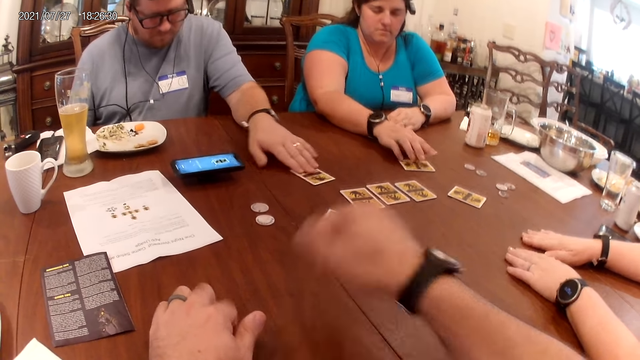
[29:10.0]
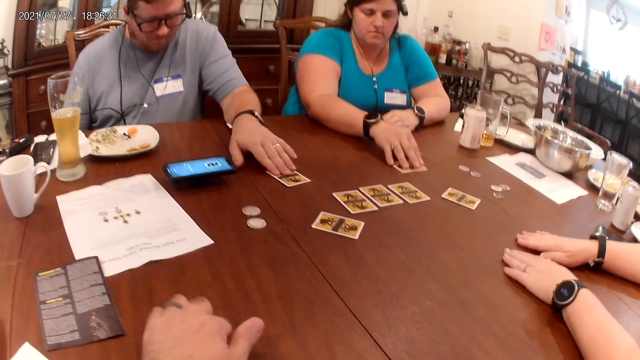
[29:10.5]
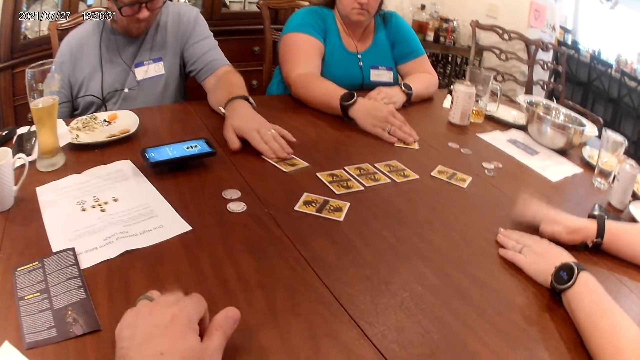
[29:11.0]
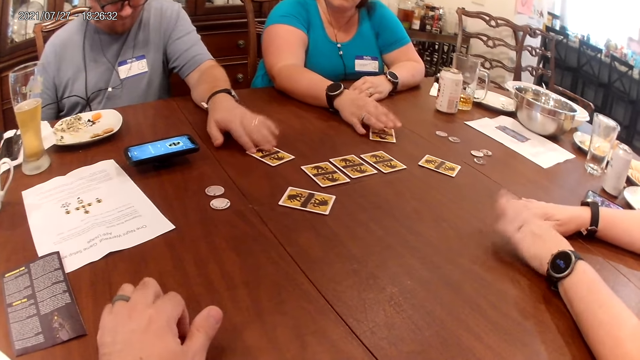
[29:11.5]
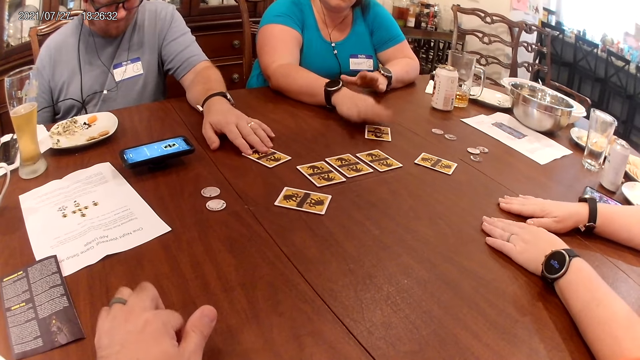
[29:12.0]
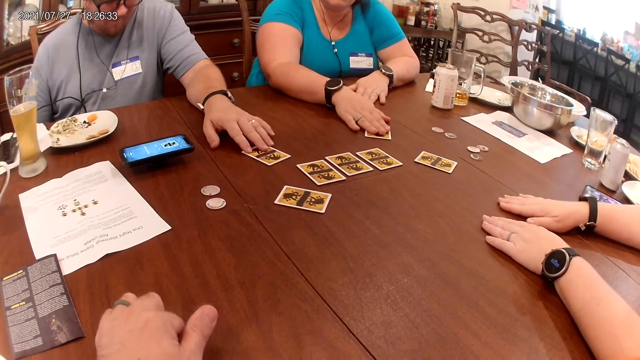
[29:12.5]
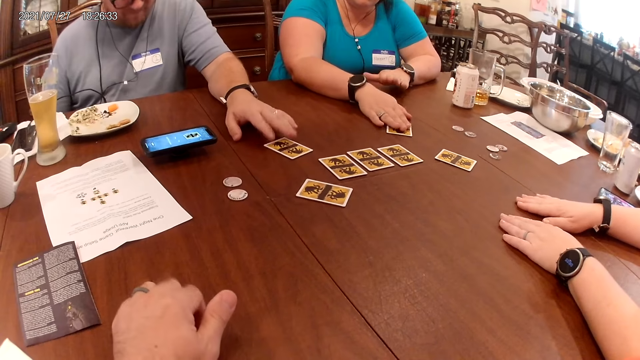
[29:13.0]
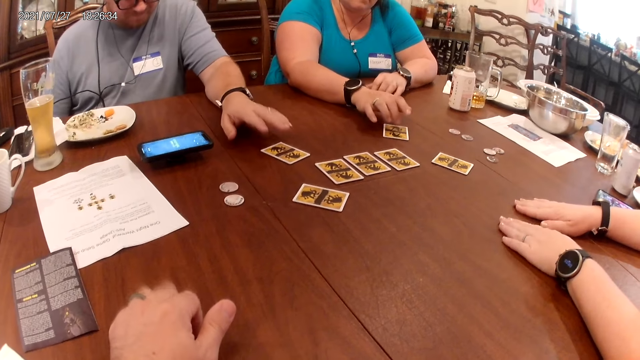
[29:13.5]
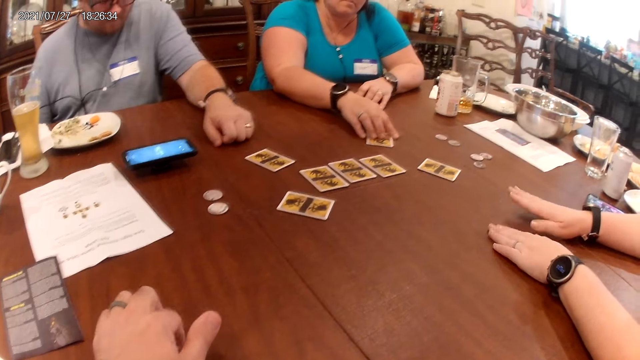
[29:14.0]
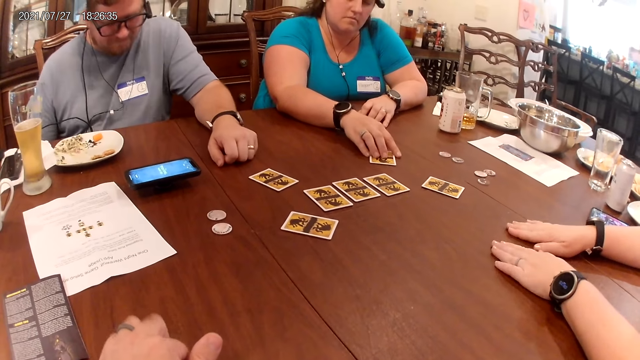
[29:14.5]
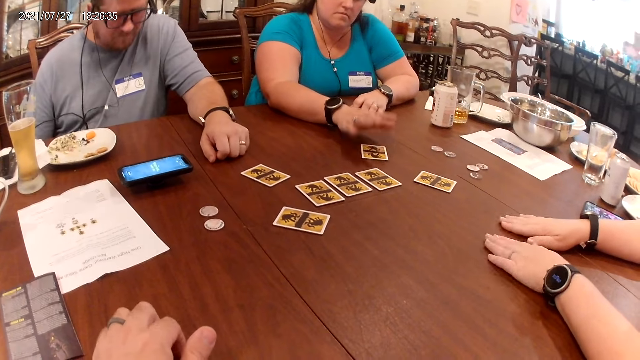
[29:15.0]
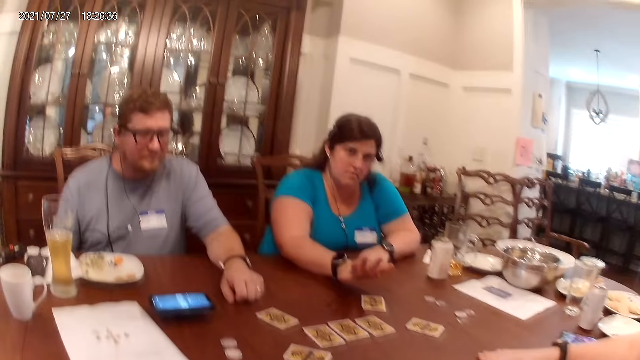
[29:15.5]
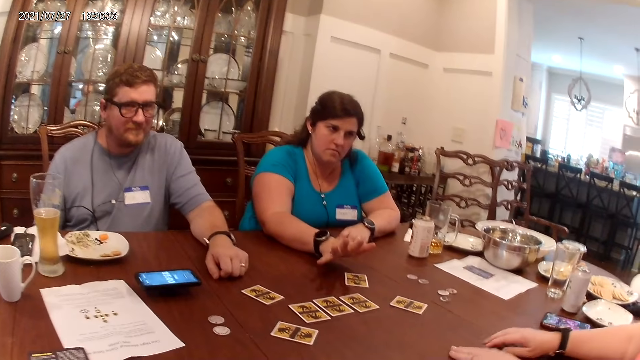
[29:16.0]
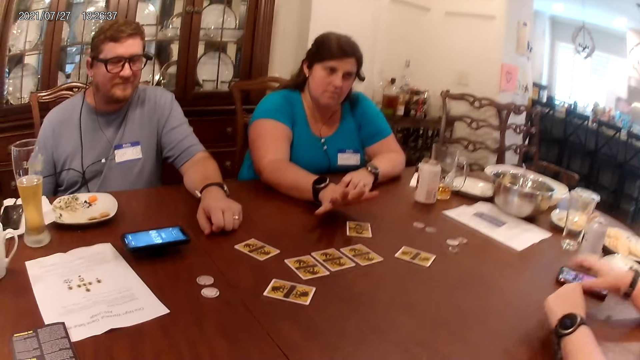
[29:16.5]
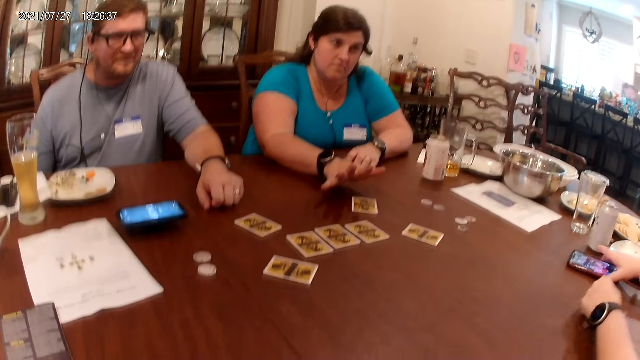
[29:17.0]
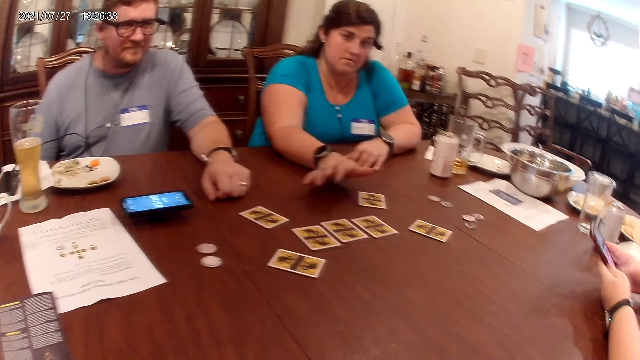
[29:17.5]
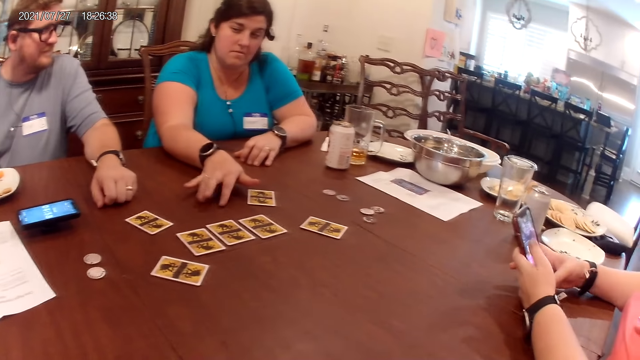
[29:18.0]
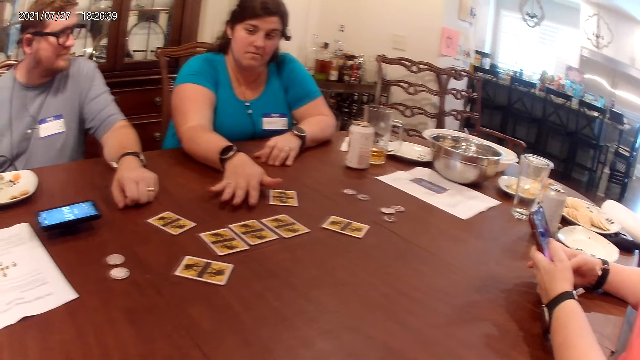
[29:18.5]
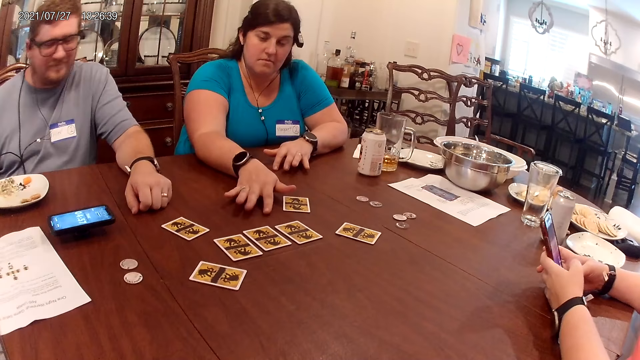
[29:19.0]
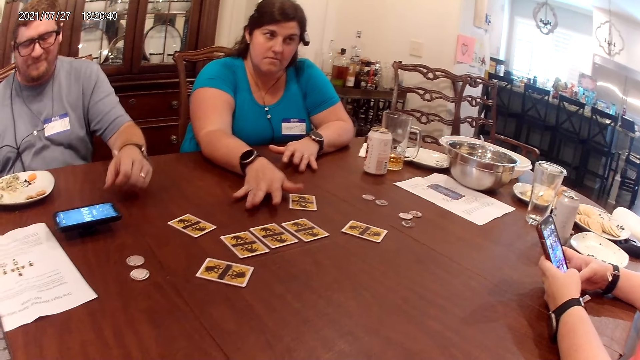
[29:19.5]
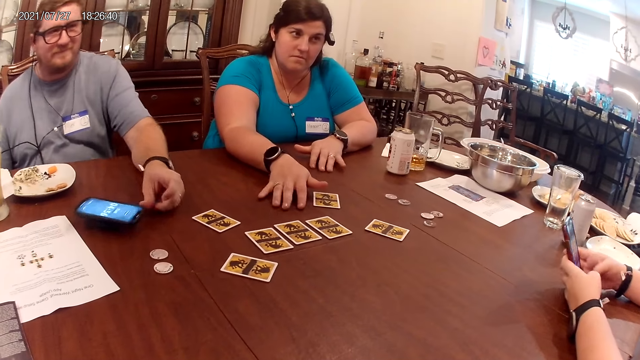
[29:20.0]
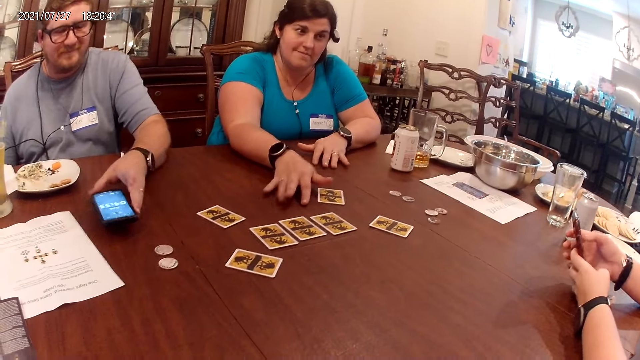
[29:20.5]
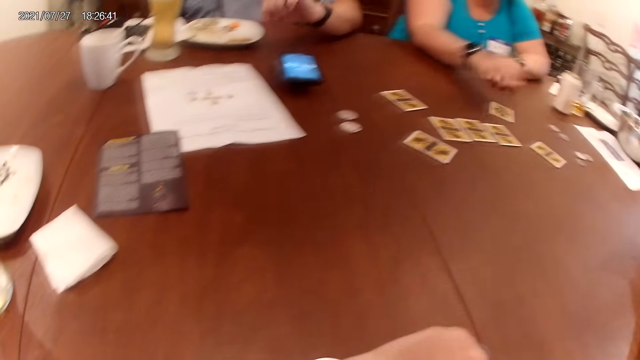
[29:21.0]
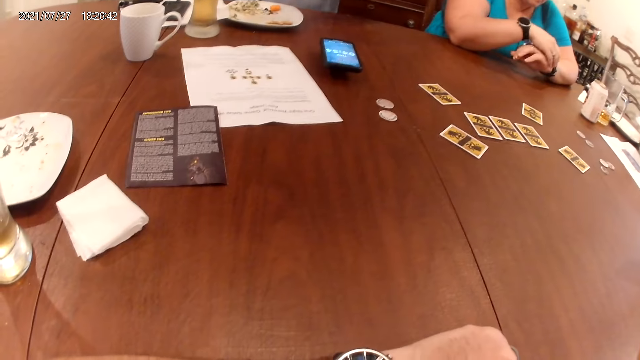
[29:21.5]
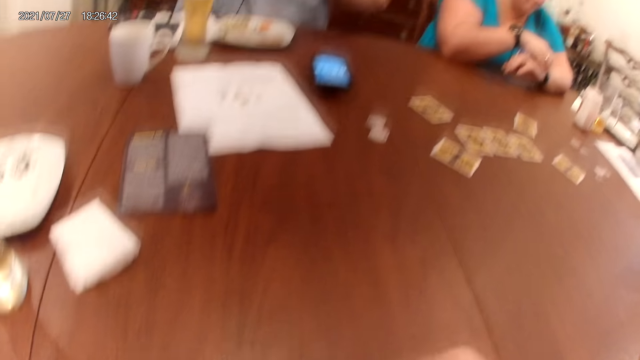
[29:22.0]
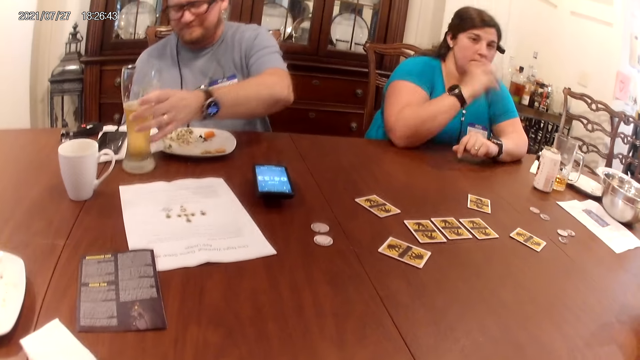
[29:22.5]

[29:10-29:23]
The camera wearer taps the table with his left hand. A woman taps on the table with both hands. The camera wearer pulls back his hand. A person taps on a card. The woman picks up a phone from the table with both hands and operates the phone with both hands. A man touches his phone on the table with his left hand. The man moves his phone. Another woman touches a wristwatch in her left hand with her right hand. The man picks up a cup of beer from the table with his left hand.

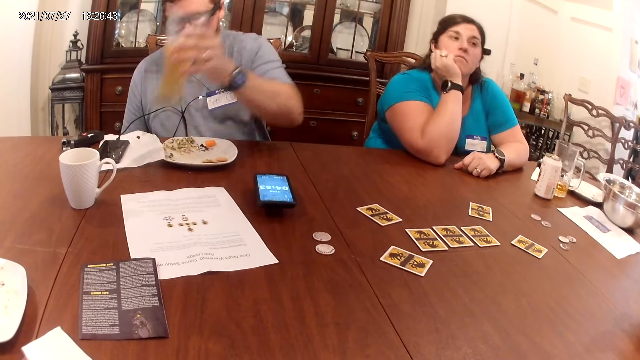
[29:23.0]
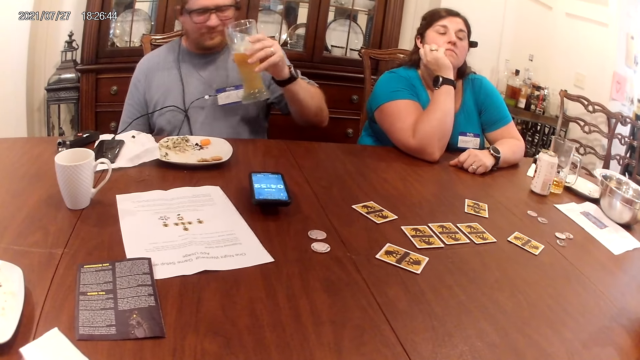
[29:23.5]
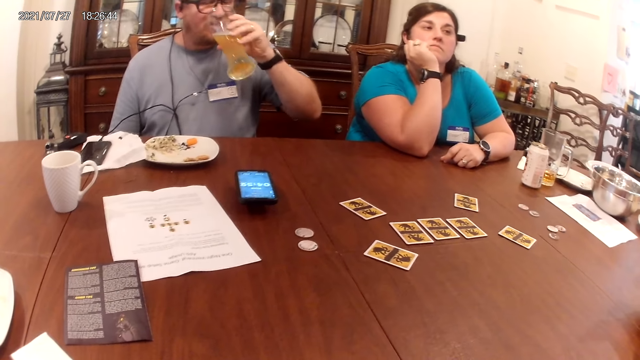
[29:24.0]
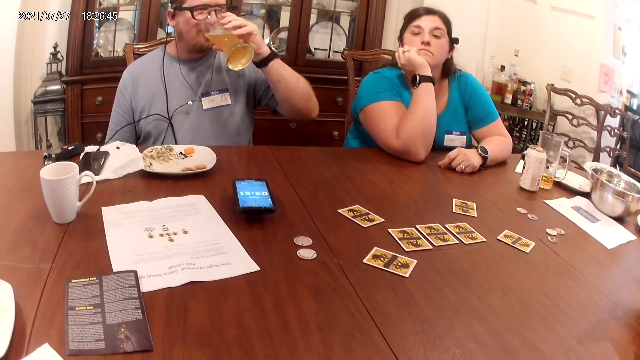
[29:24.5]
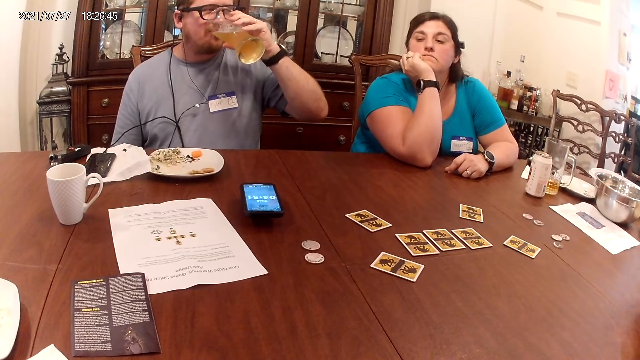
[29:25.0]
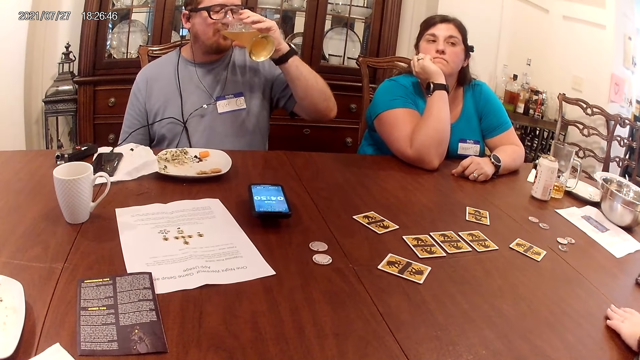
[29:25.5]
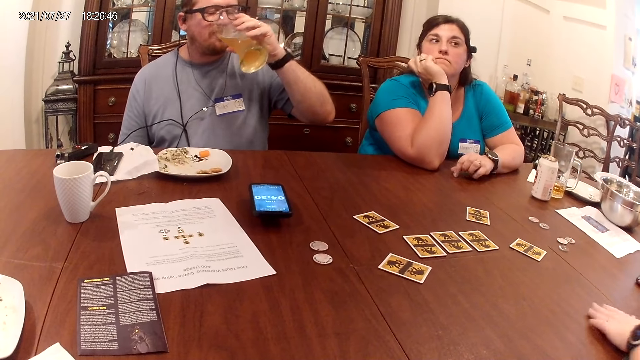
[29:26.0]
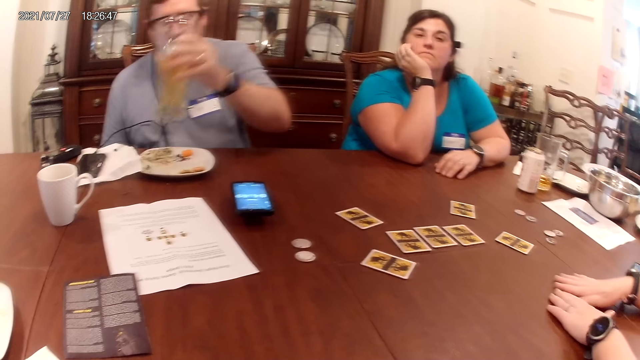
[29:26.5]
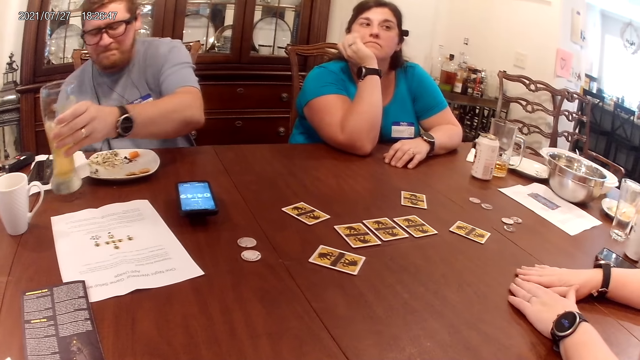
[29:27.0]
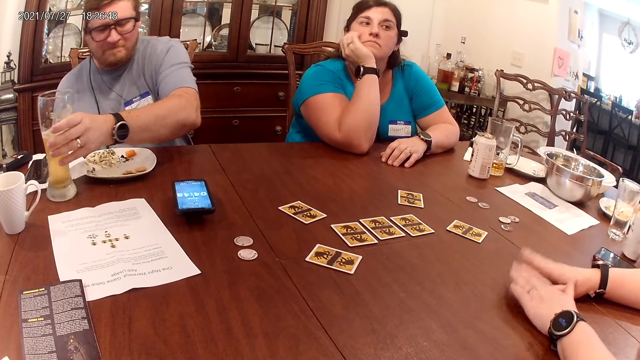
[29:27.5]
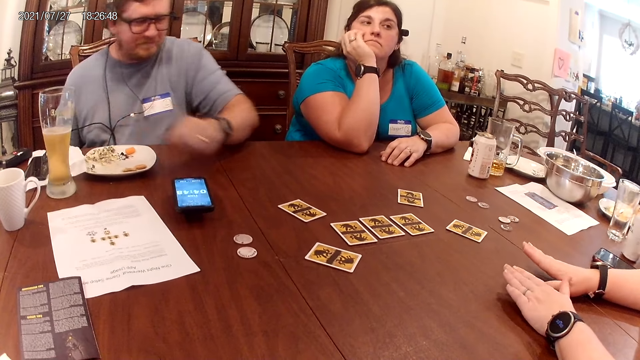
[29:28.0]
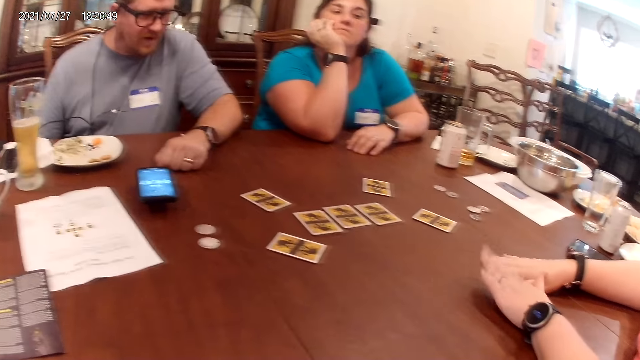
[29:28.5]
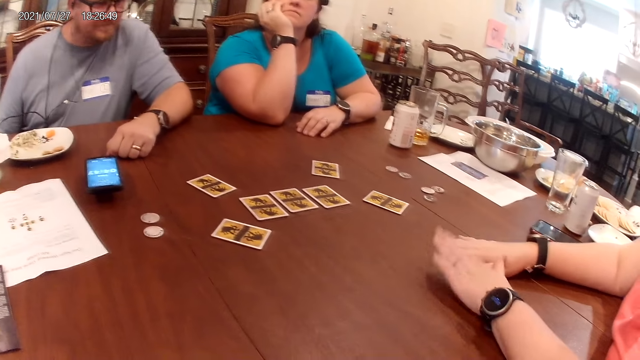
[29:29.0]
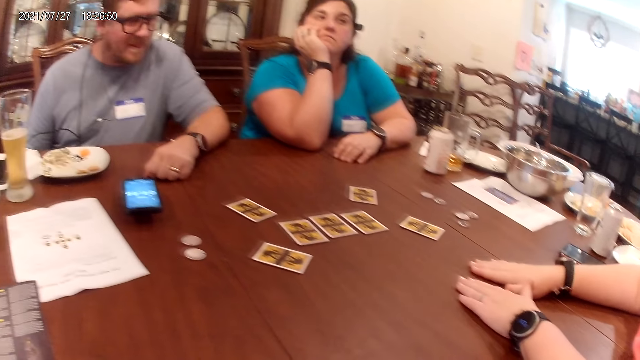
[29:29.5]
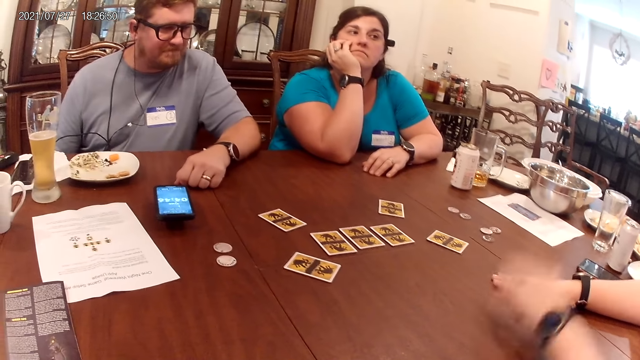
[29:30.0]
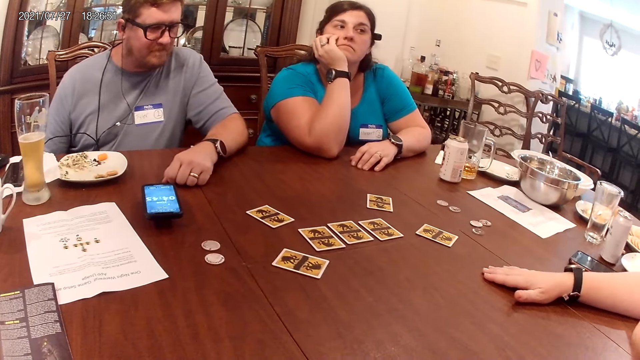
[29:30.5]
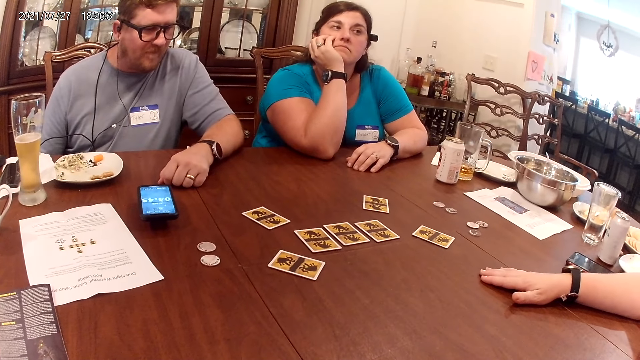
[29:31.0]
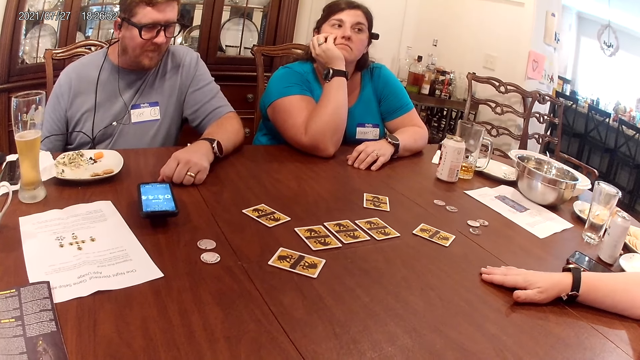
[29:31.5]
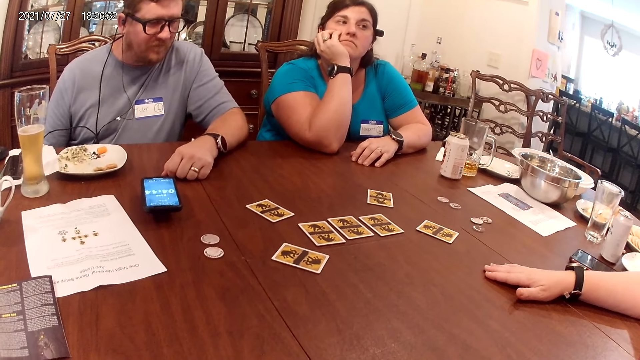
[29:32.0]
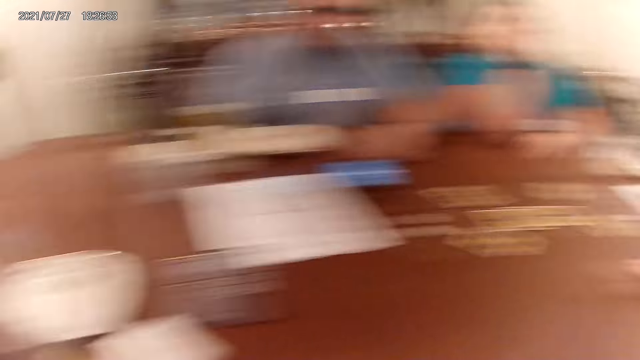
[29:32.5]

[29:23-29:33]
A woman places her right hand on her cheek. A man drinks from a cup of beer in his left hand. The man places the cup of beer in his left hand on the table. Another woman interacts with the camera wearer, the first woman, and the man. The other woman taps both hands on the table.
